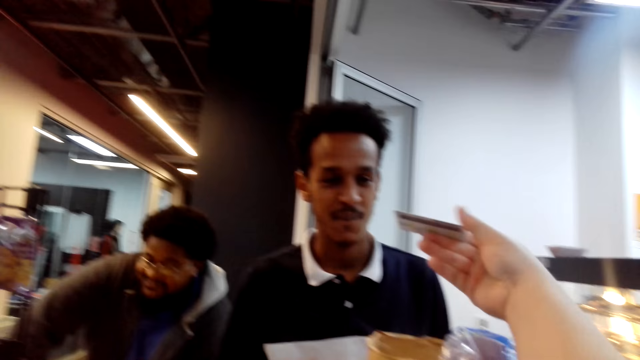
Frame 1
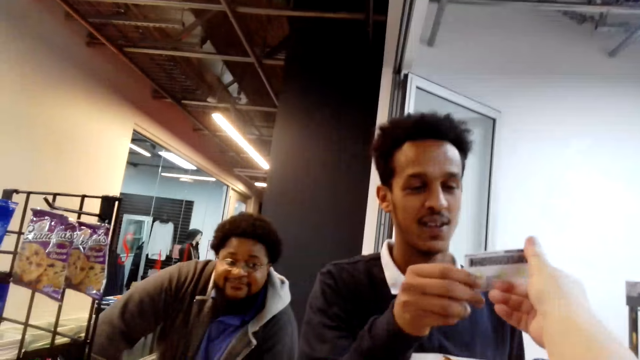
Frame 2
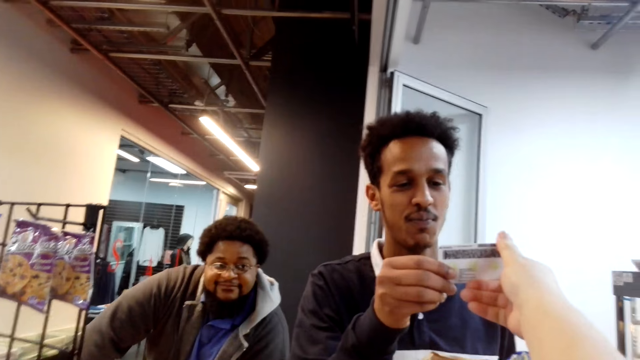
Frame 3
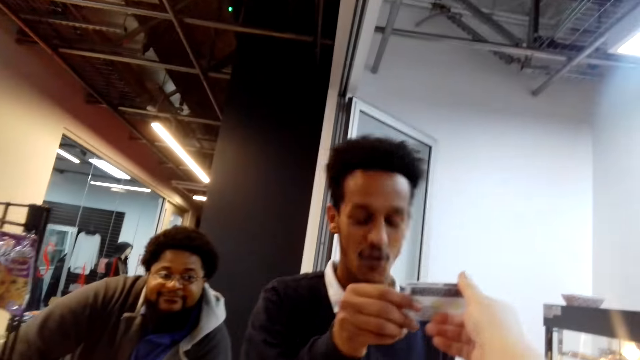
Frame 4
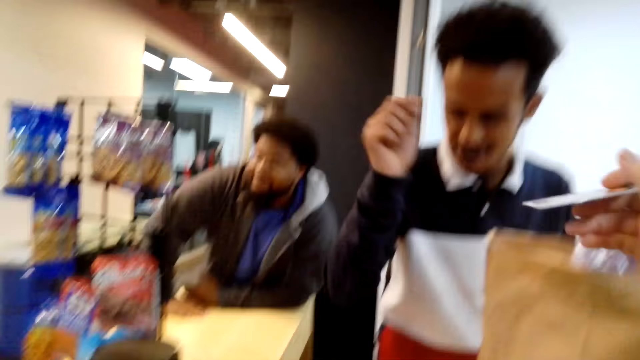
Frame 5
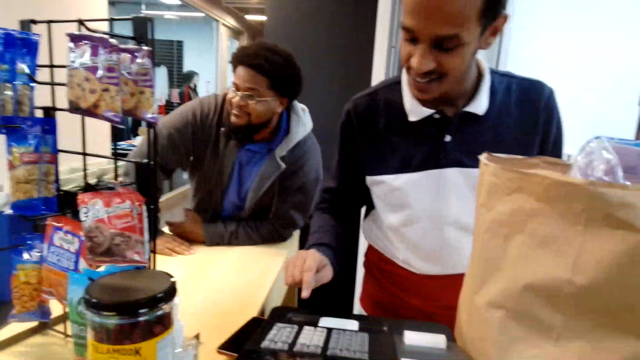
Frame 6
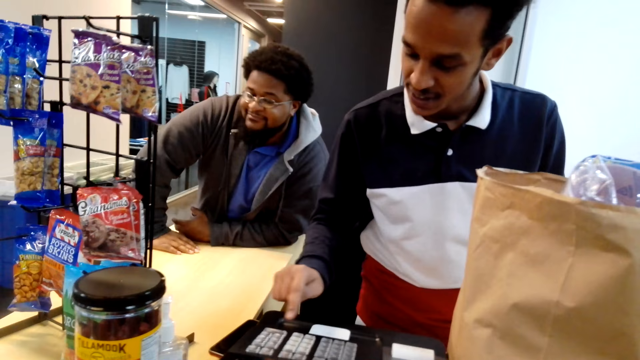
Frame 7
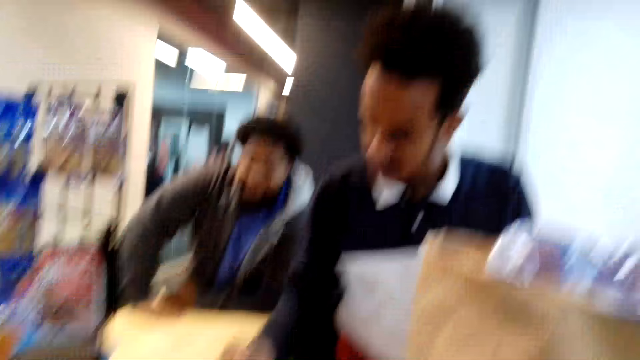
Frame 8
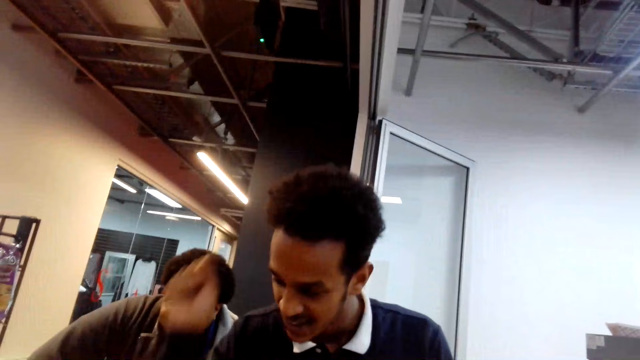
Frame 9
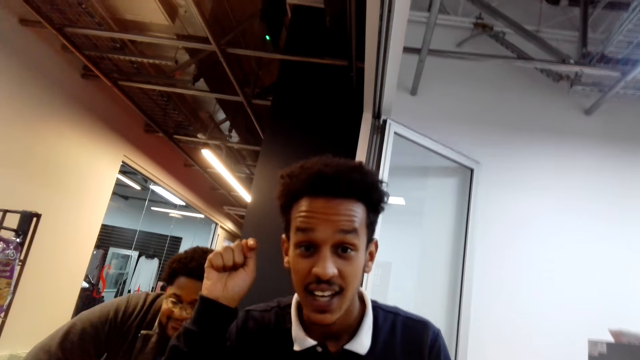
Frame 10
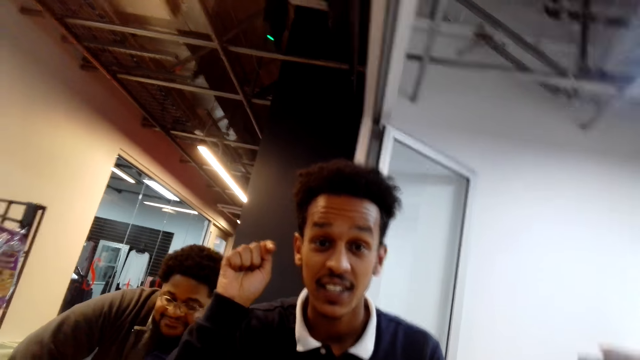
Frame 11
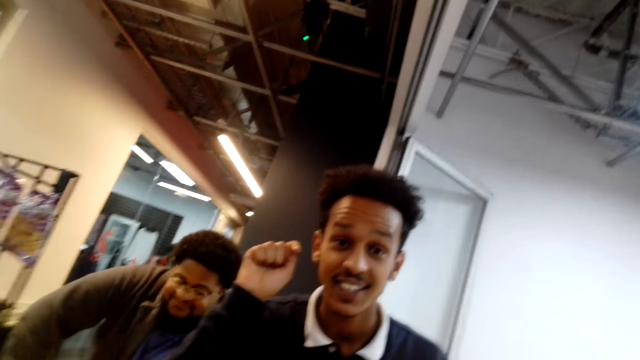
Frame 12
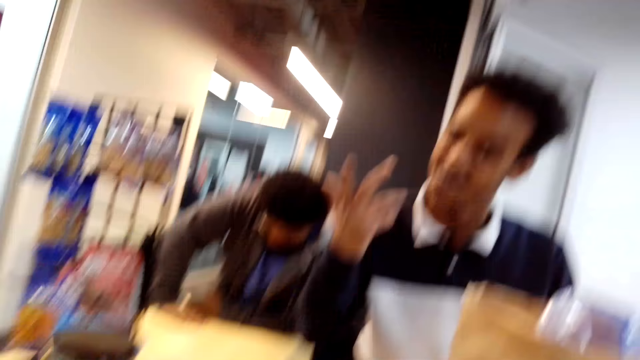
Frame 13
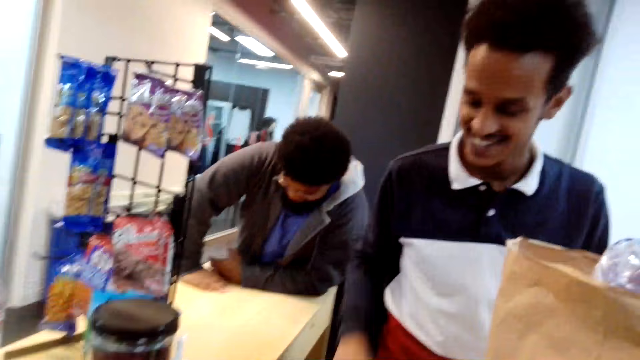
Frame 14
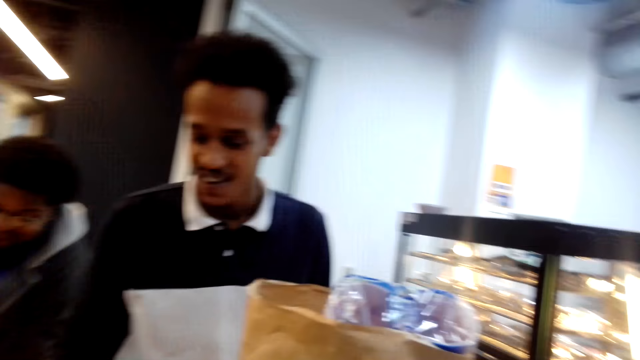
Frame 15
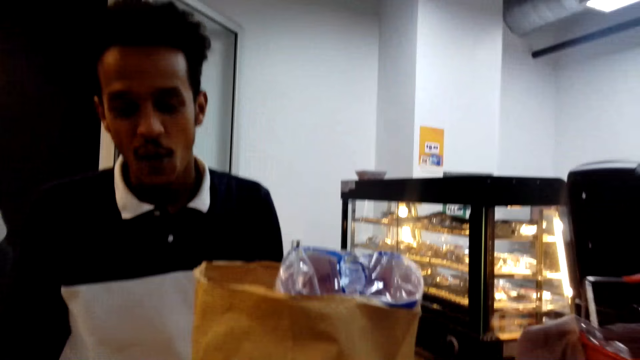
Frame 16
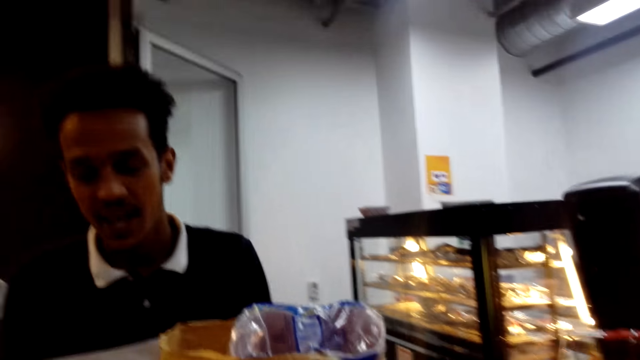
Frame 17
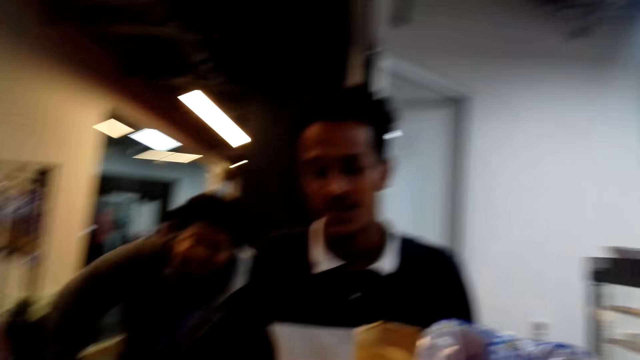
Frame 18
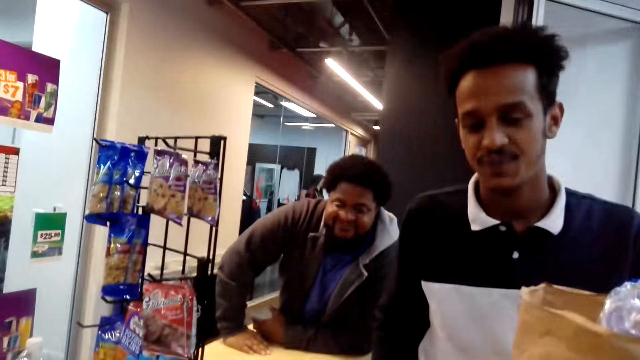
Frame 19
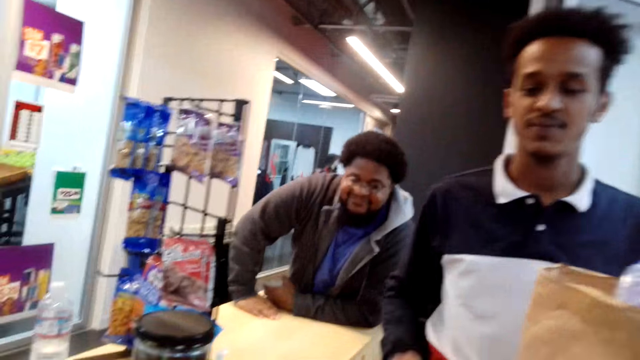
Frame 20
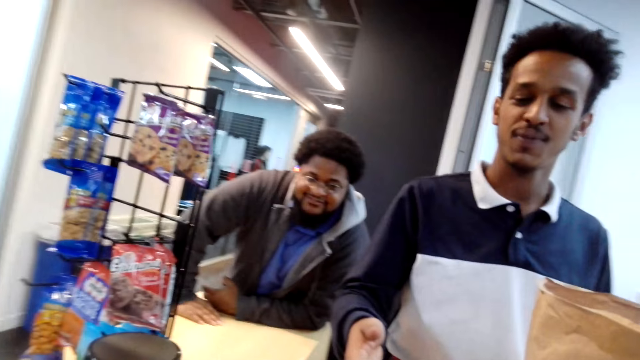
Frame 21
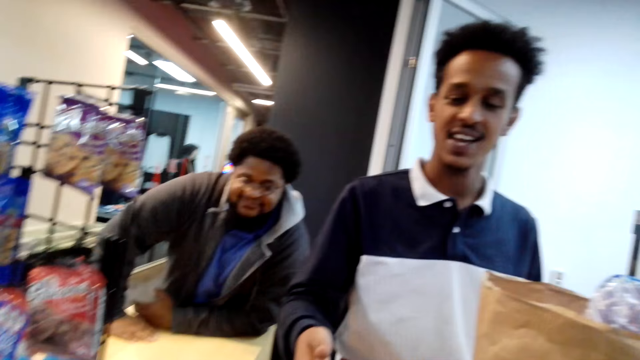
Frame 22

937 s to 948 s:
The camera wearer gives her credit card to a man. She converses with the man. She looks at the man.

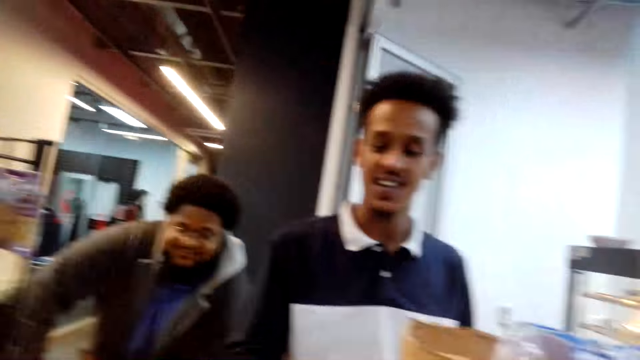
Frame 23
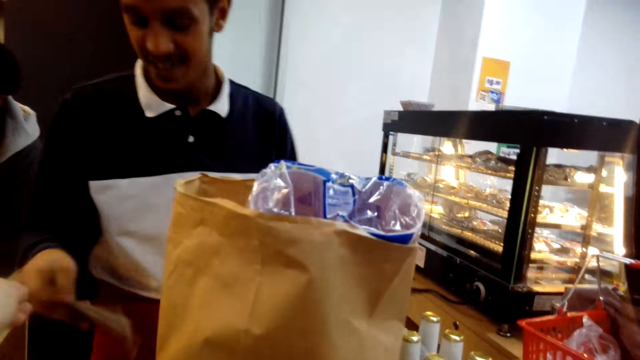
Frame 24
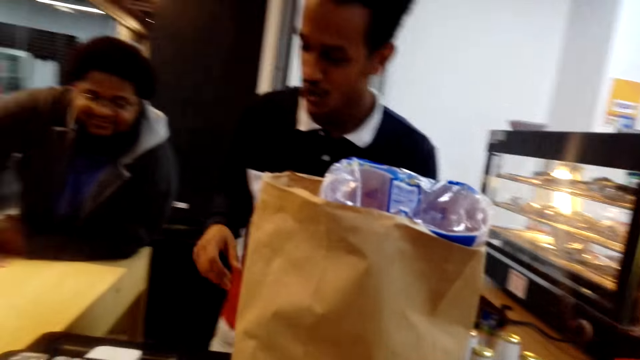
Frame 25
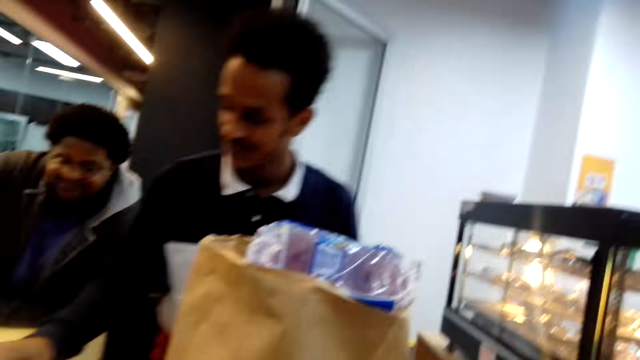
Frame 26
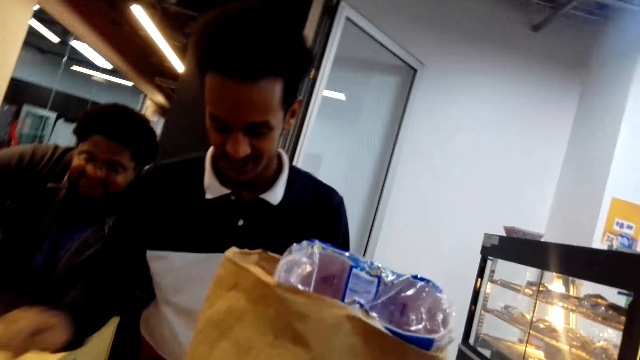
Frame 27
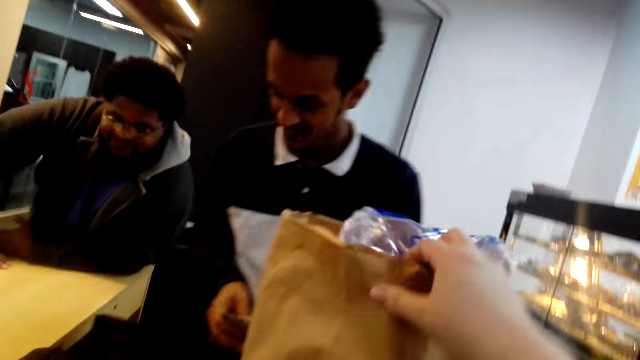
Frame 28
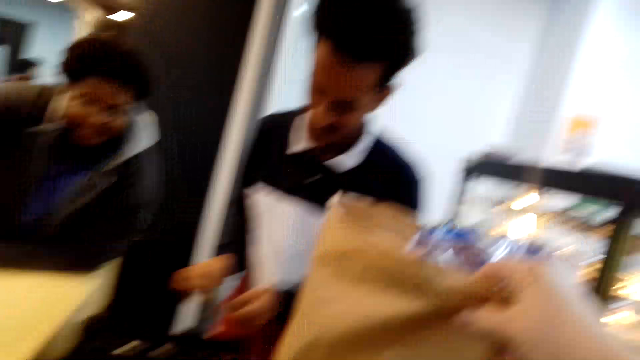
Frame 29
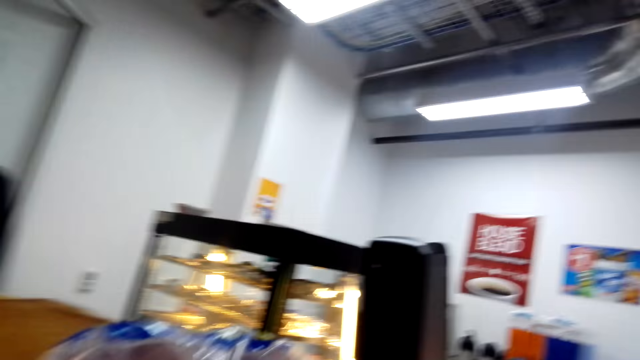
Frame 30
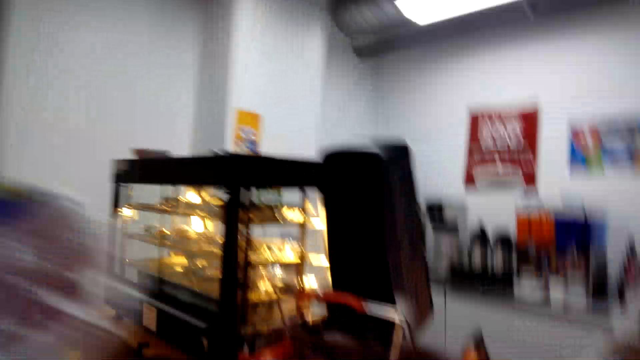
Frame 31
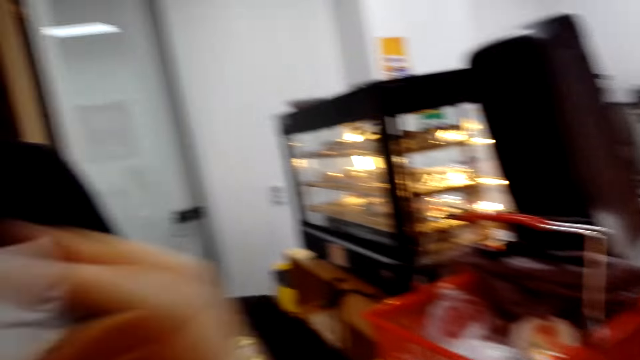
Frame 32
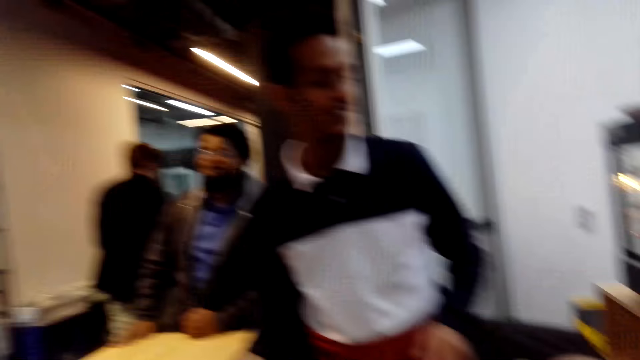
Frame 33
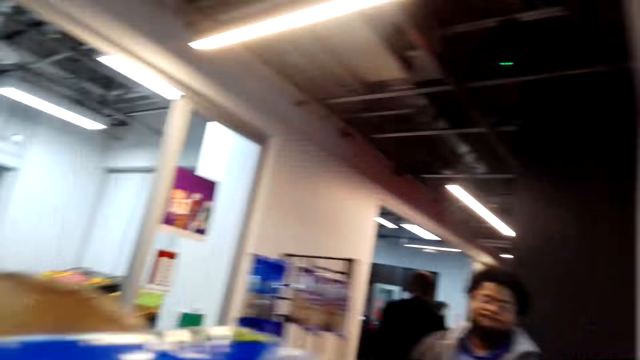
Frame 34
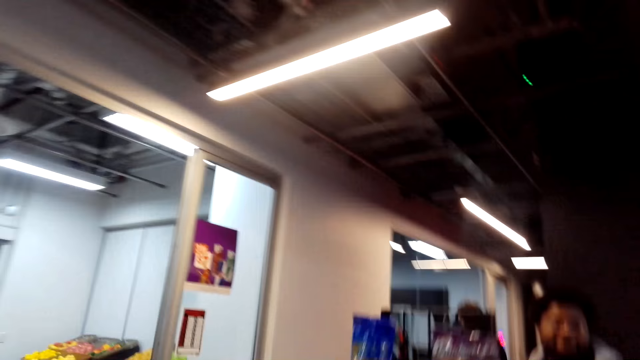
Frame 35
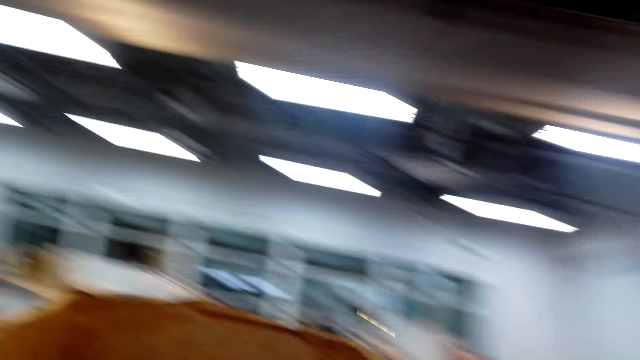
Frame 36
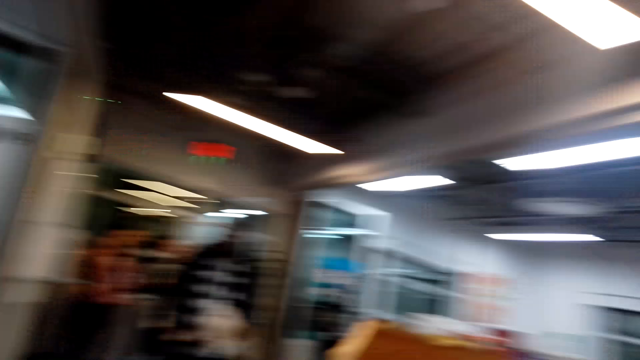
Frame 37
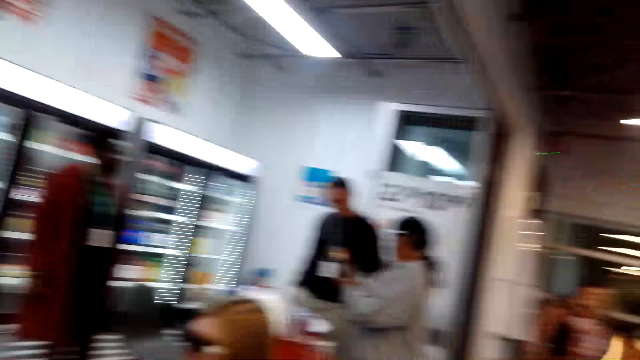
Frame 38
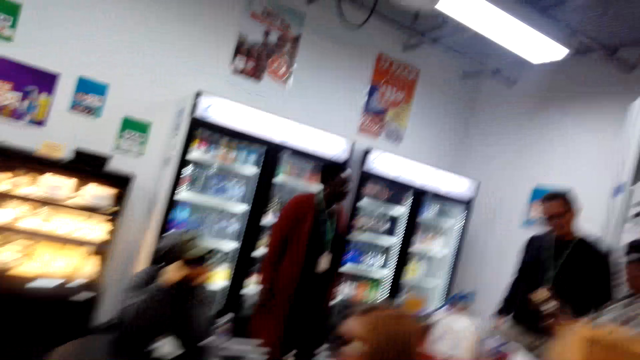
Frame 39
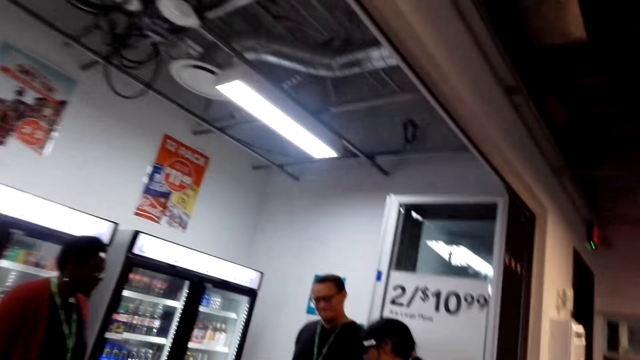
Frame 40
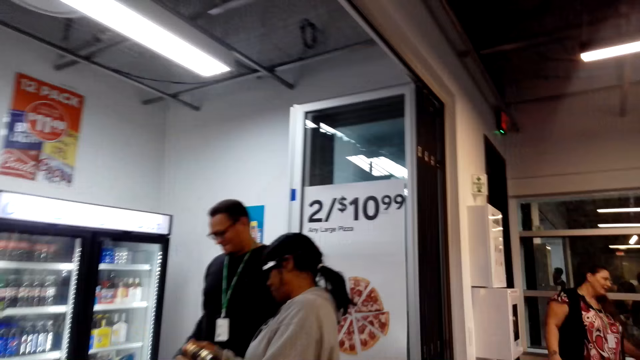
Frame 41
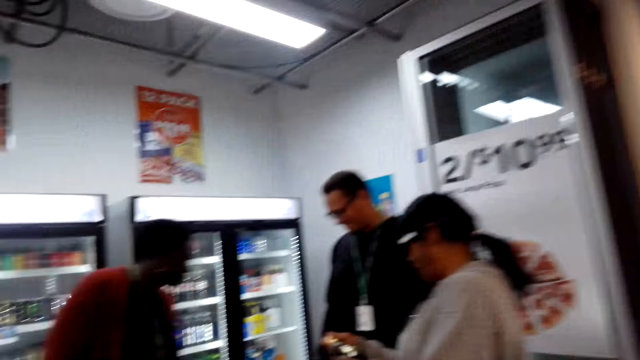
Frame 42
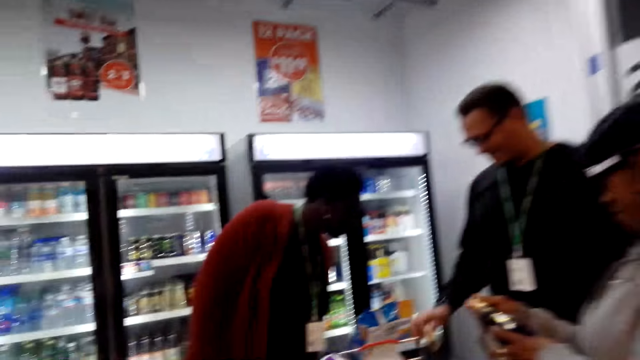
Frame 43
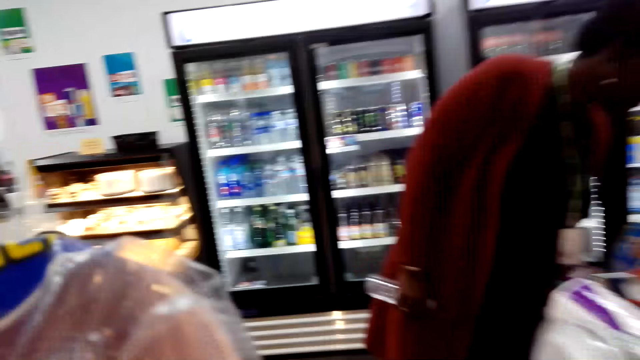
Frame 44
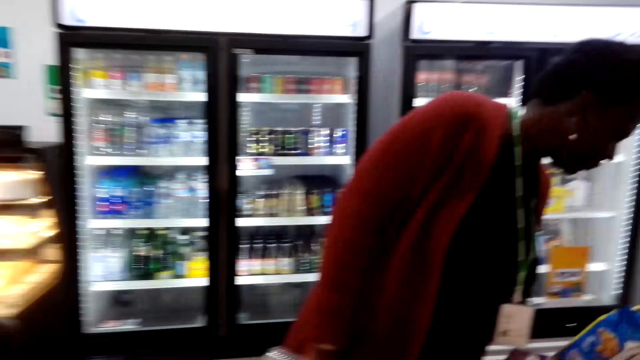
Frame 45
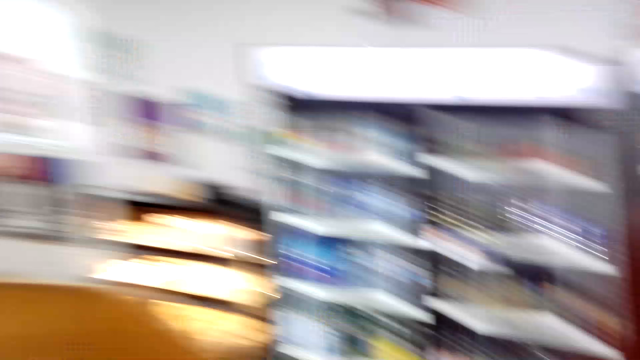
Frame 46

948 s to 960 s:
A man picks the money from the camera wearer. The camera wearer picks the items on top of the counter. They pick up the bag with shopping. They look around the supermarket and move the camera around. They walk around the supermarket.
